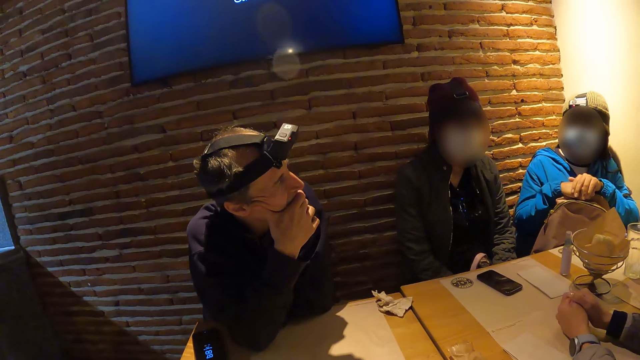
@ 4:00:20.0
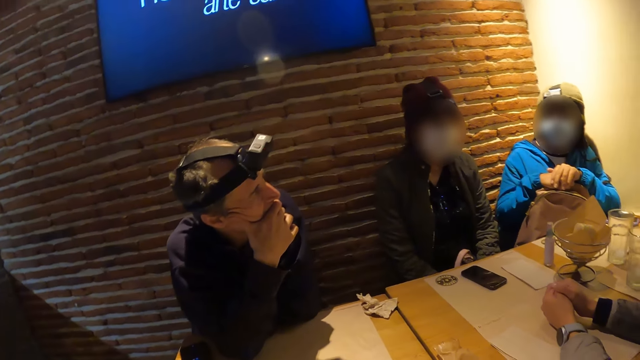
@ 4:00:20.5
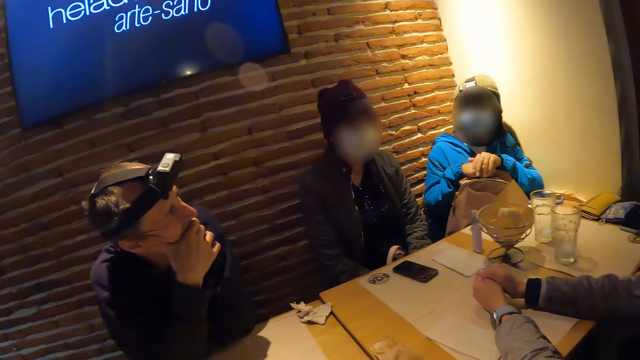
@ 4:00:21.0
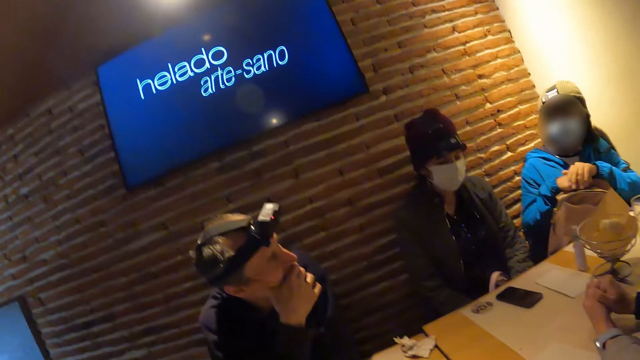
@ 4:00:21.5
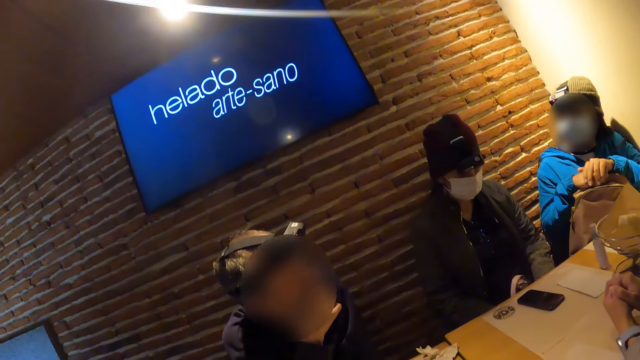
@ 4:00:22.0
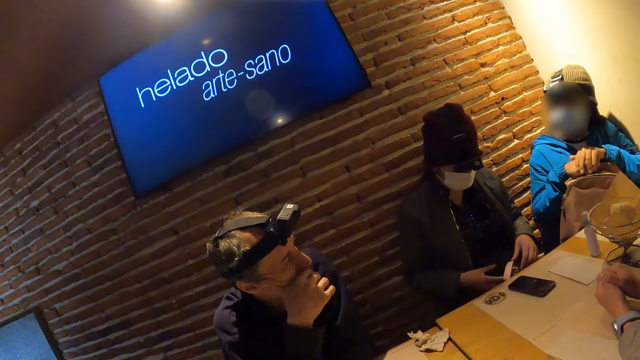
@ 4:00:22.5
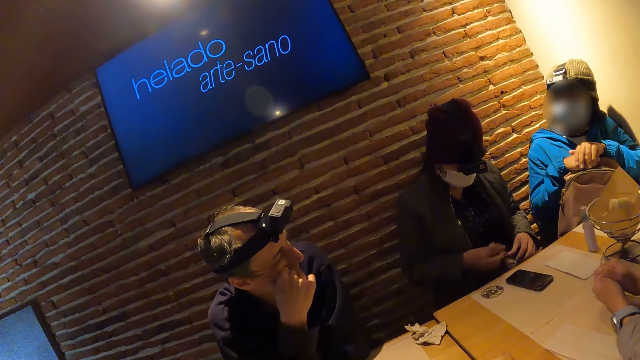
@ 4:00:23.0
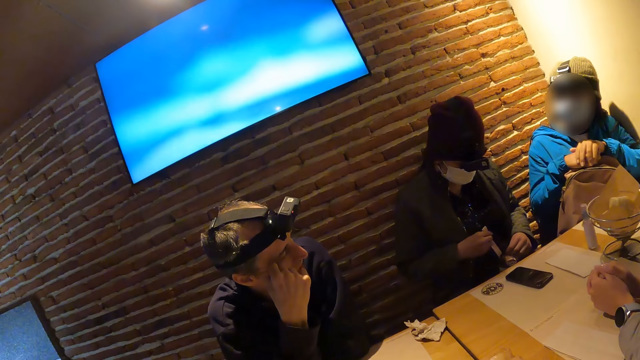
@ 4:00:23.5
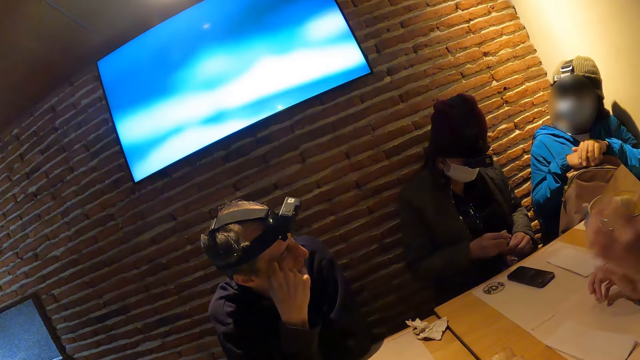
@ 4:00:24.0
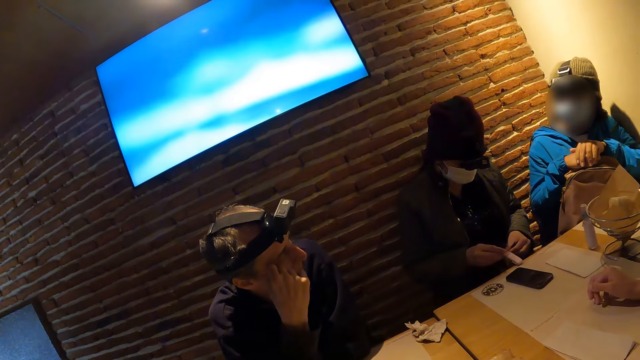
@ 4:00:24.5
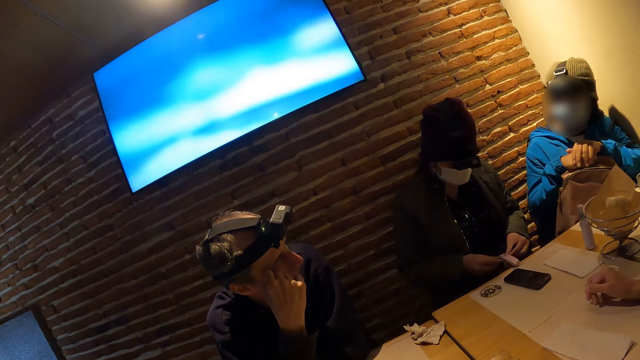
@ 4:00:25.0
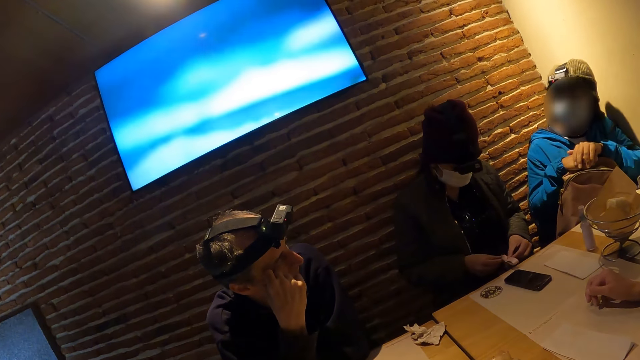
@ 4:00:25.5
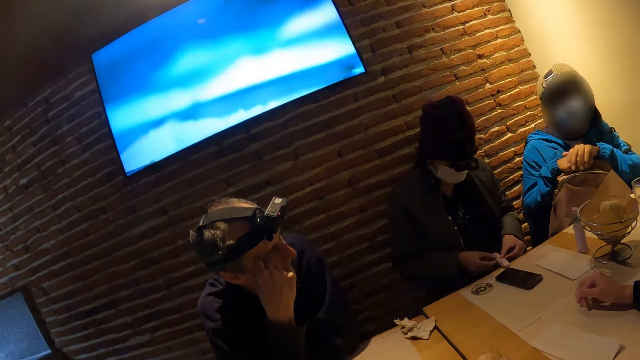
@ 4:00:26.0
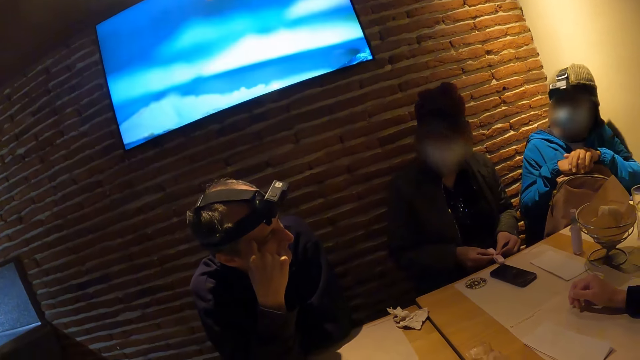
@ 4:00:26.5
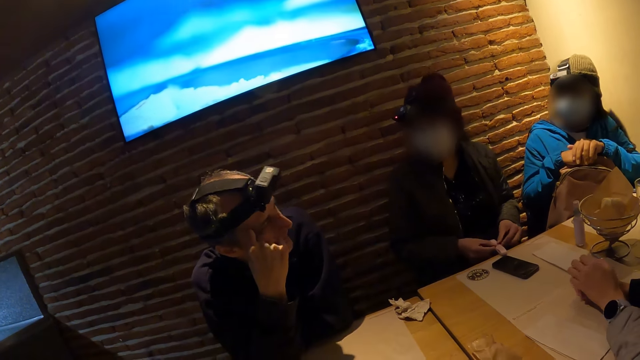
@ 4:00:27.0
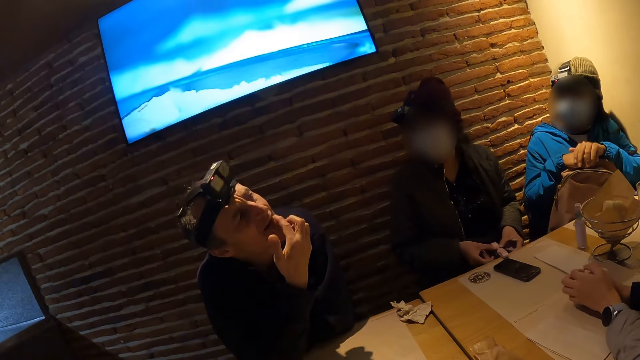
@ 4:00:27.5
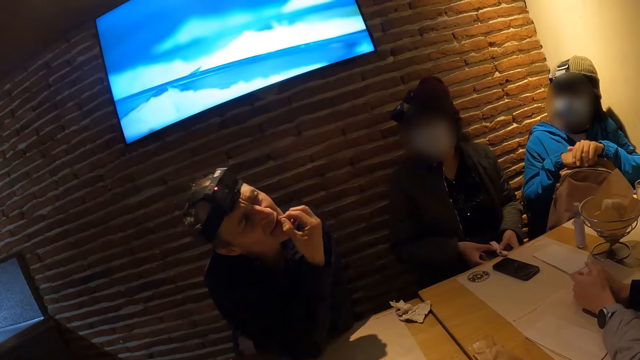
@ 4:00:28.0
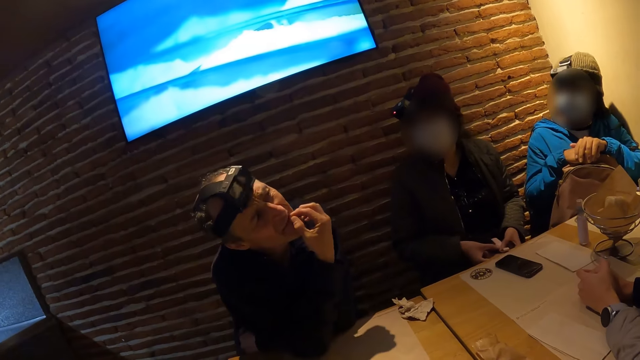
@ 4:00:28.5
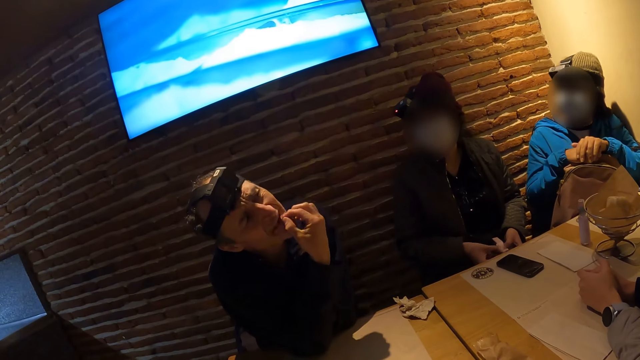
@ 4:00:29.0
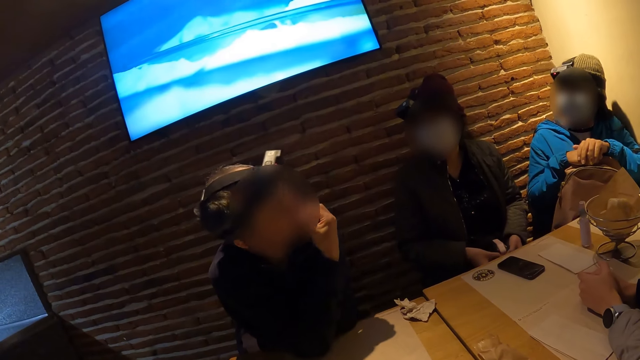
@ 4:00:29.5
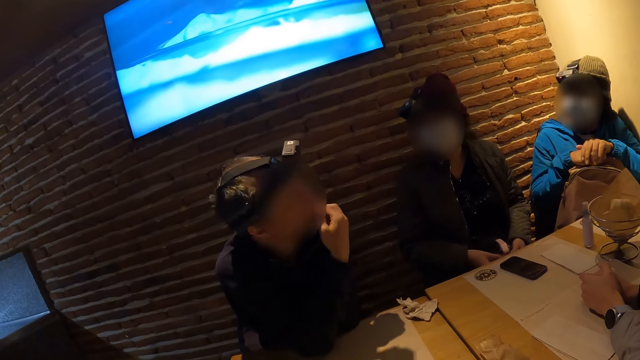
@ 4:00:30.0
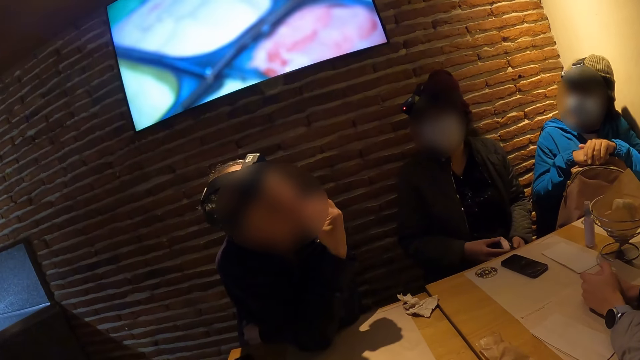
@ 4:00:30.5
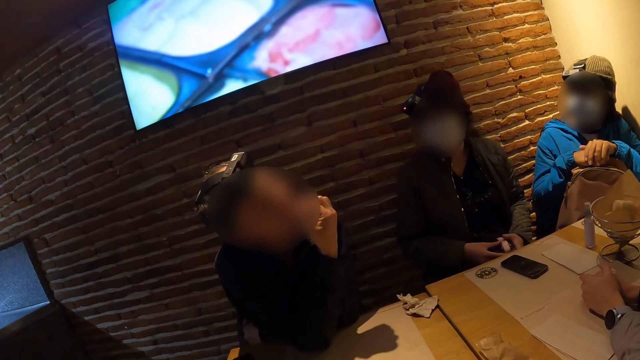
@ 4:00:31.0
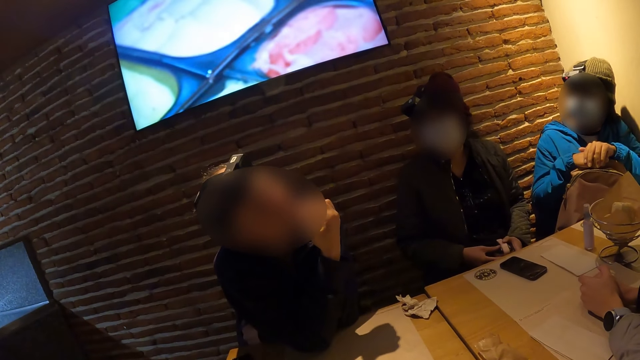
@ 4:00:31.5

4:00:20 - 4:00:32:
The woman holds a bag handle with both hands. A man interacts with another person.

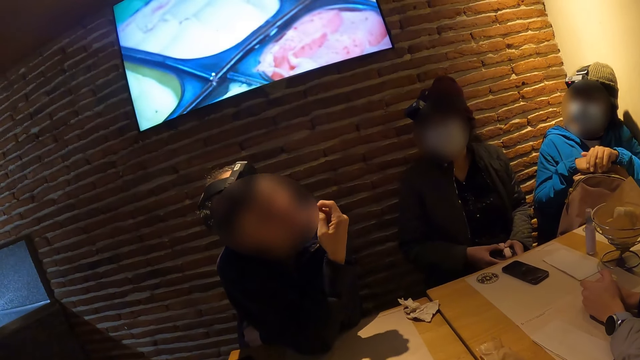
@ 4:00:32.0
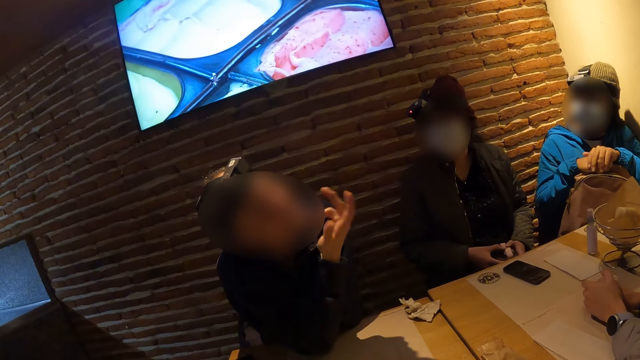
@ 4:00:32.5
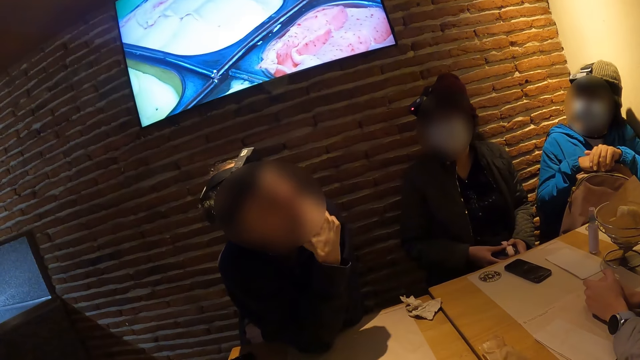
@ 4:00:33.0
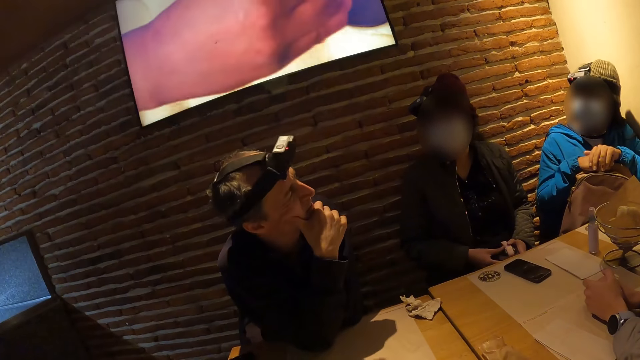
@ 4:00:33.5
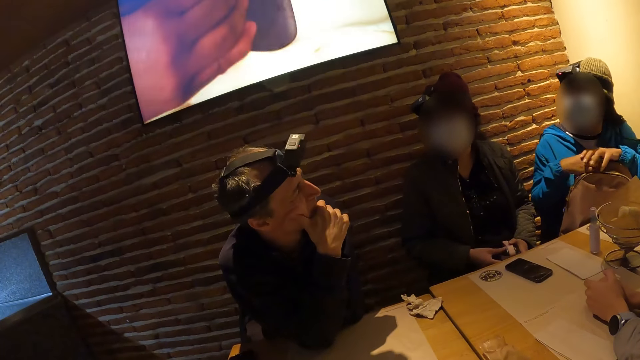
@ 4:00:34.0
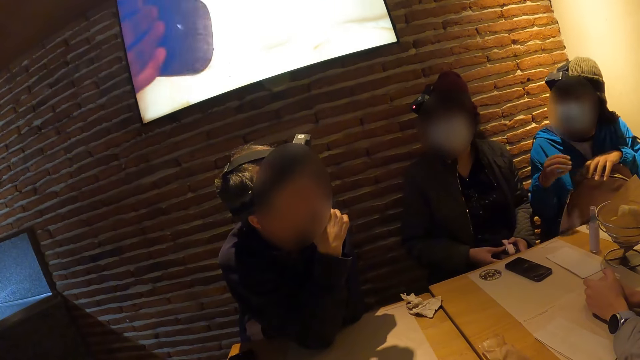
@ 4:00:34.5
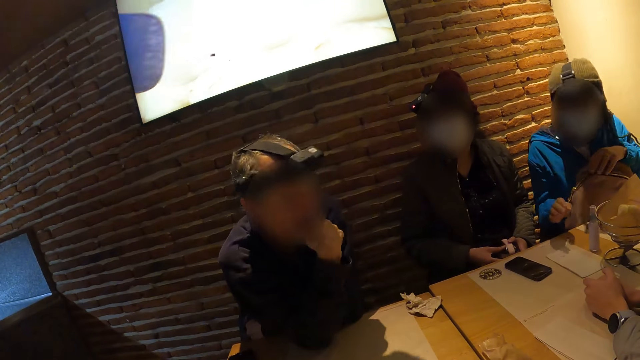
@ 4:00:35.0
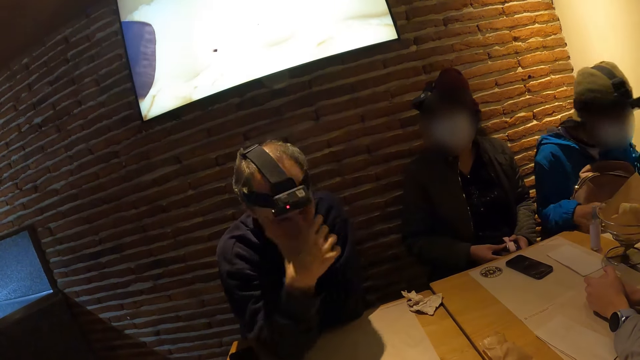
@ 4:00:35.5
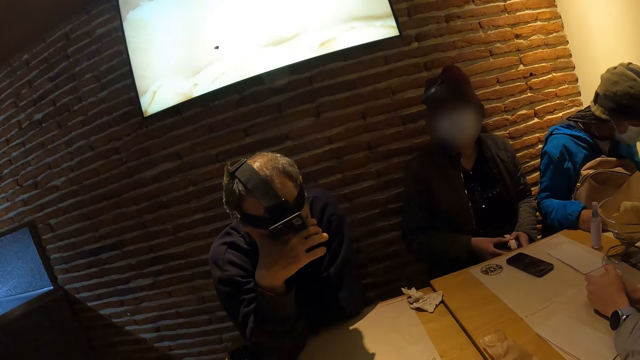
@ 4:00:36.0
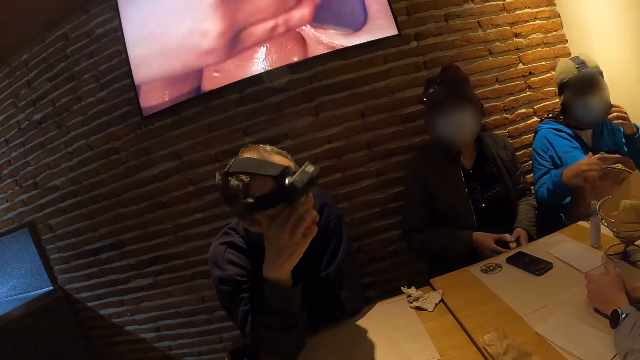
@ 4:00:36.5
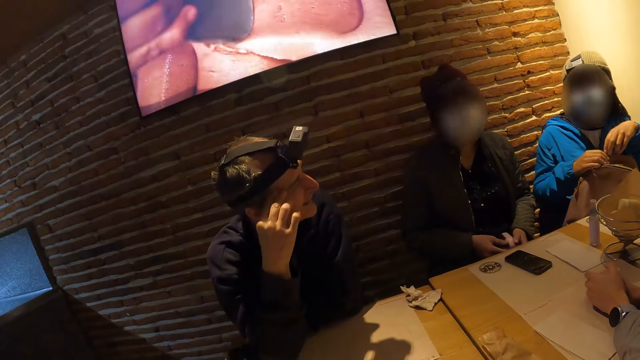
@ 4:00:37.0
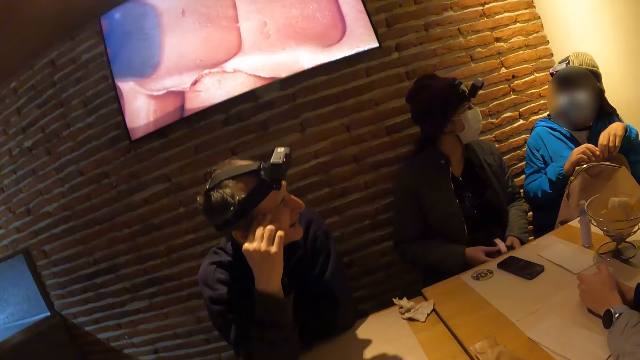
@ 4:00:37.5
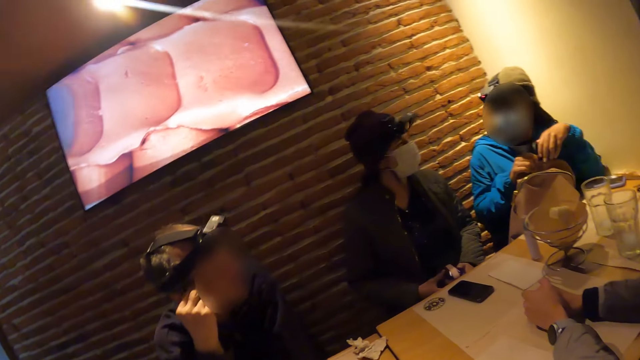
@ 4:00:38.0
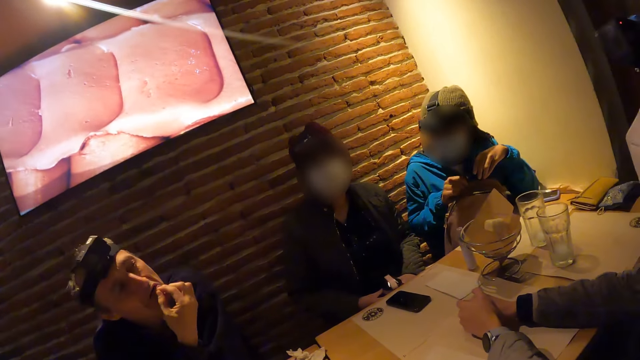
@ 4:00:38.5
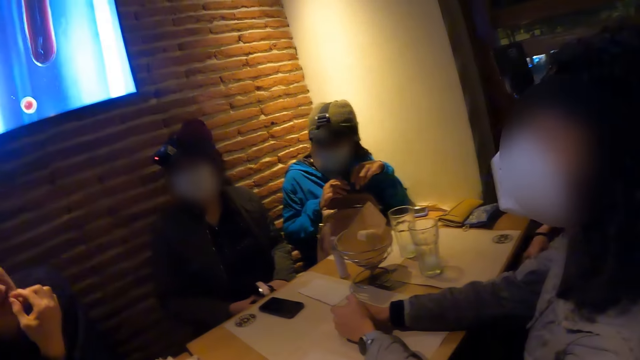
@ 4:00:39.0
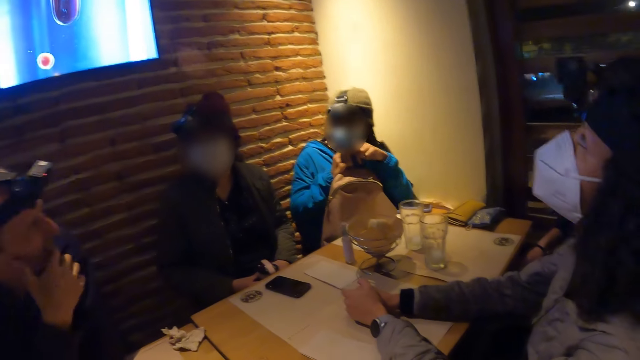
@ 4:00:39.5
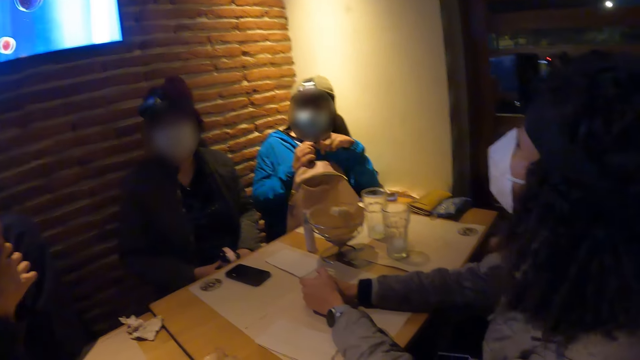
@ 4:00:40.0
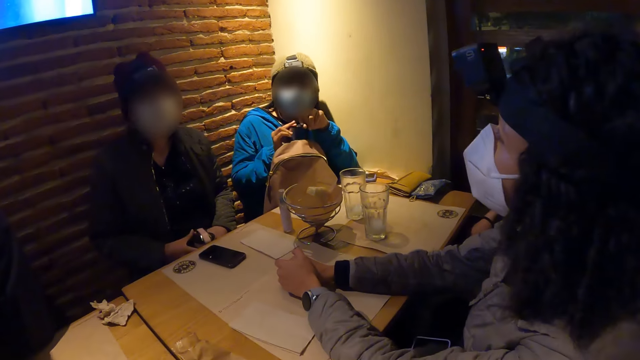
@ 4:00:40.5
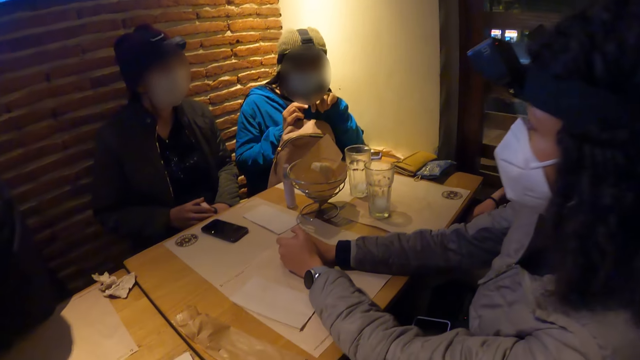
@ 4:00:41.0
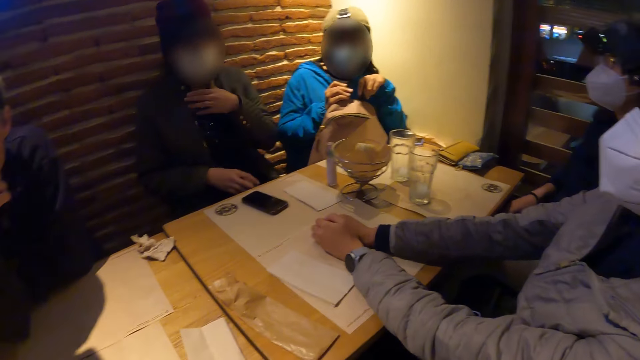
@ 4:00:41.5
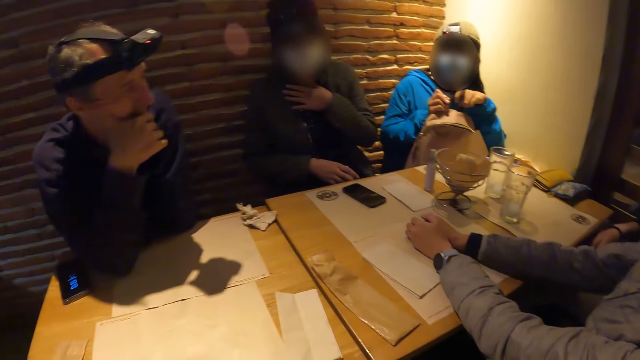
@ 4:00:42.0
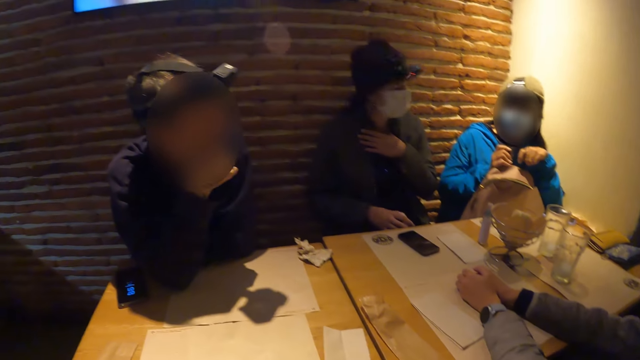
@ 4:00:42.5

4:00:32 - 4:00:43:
A woman holds a bag on her legs with both hands. The camera wearer looks around.
